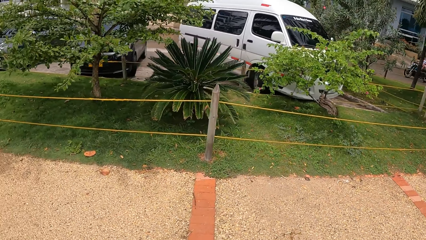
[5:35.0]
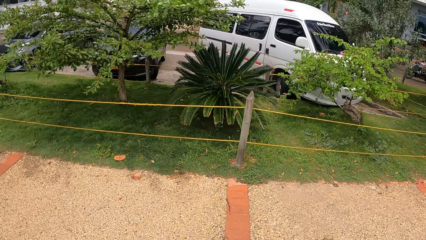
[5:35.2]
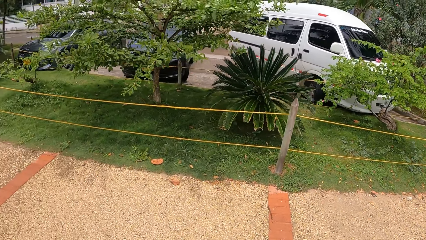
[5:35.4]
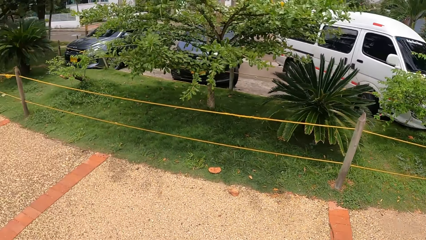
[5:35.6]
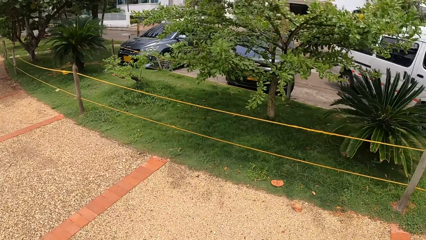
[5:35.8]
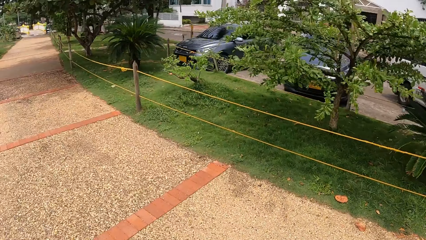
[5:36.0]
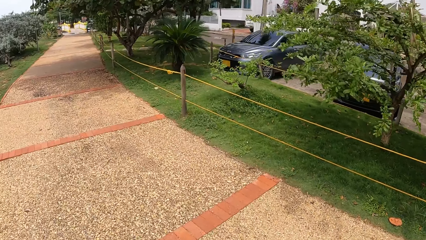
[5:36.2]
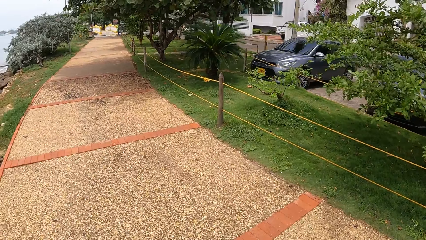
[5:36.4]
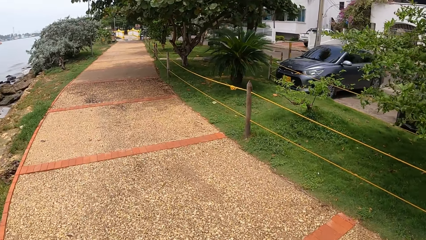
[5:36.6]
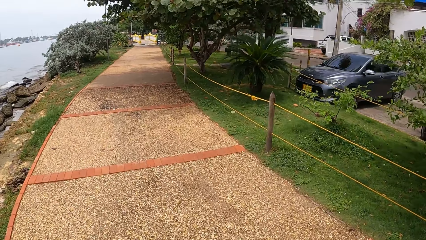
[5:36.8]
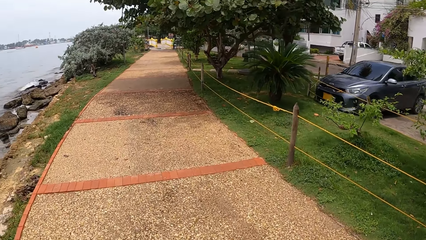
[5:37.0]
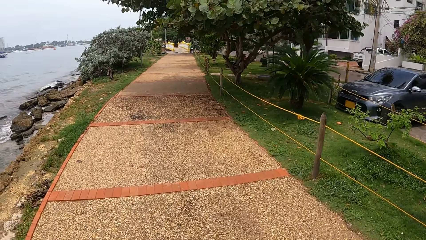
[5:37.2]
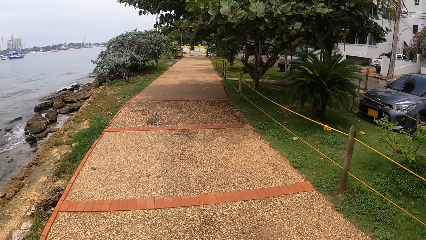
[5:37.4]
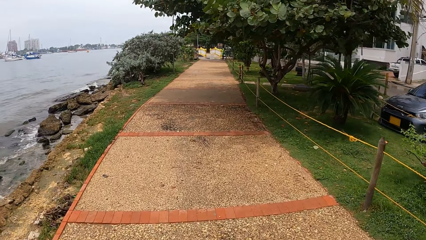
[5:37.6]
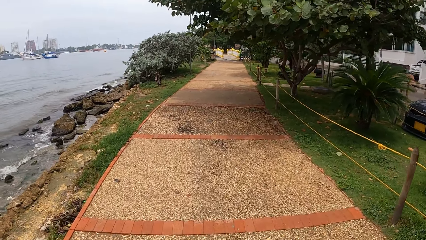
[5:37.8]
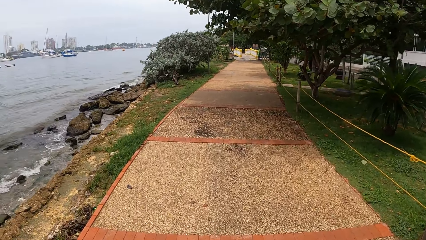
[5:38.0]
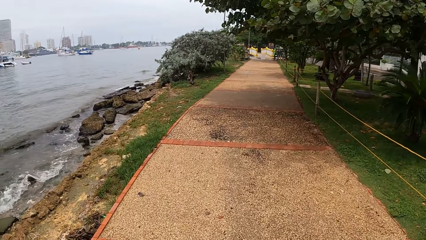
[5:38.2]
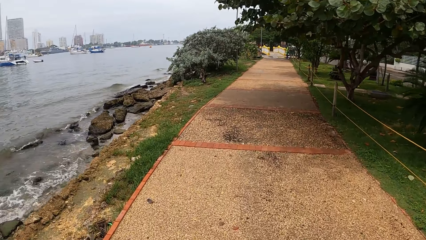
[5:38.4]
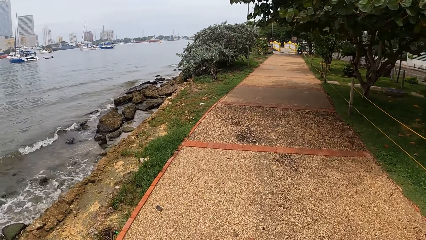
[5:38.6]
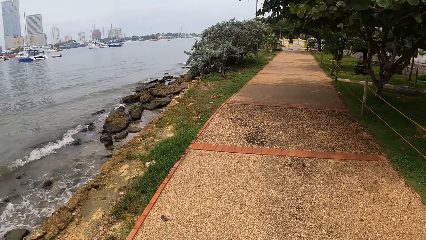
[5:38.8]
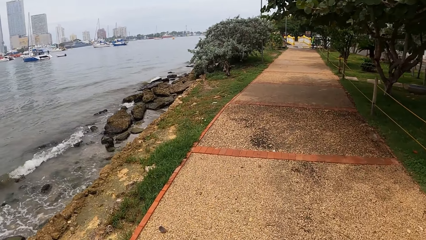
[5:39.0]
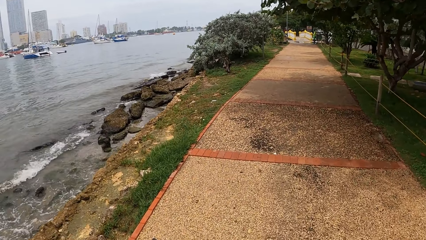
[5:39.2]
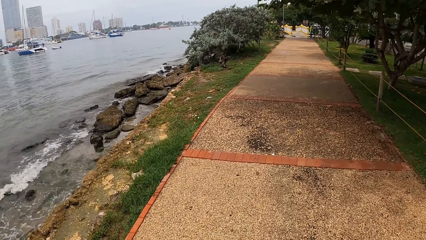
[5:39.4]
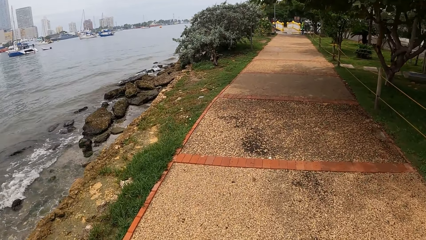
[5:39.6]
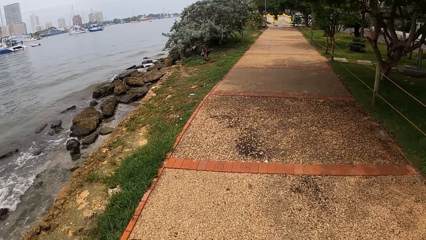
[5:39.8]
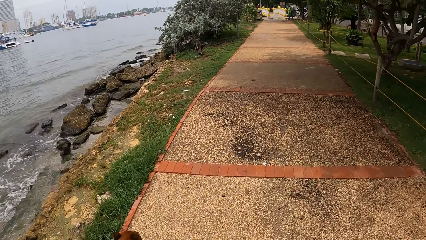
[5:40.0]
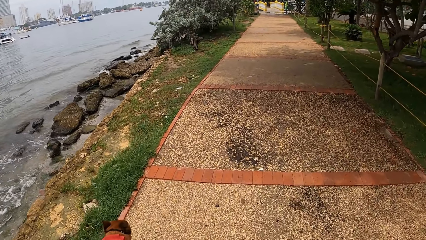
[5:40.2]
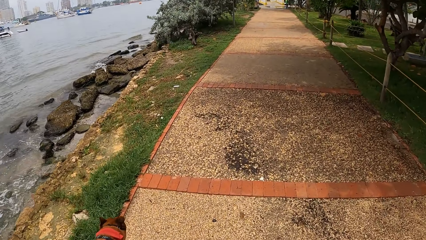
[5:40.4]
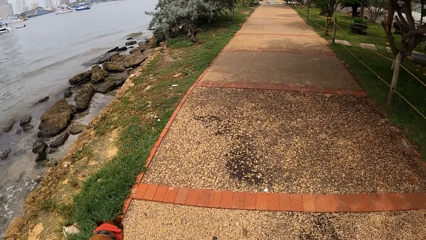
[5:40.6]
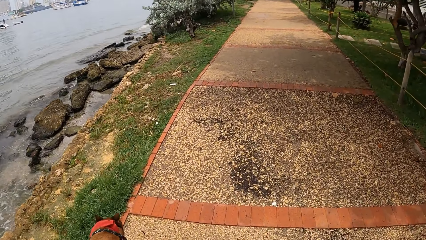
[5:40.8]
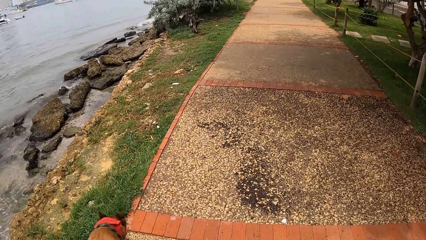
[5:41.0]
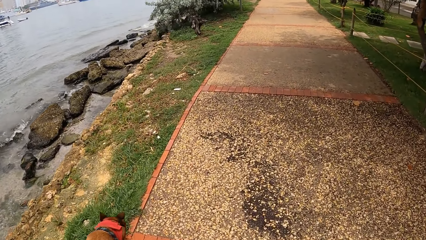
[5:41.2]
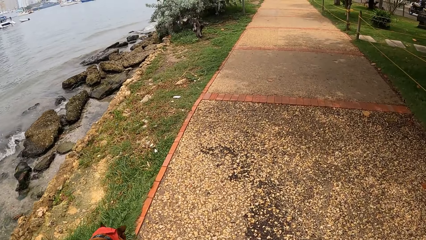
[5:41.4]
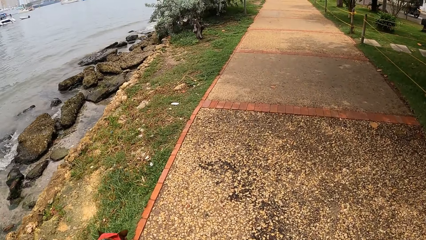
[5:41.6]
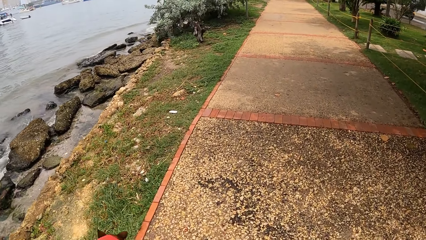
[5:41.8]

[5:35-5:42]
The camera wearer walks a dog on a pavement with a dog leash.

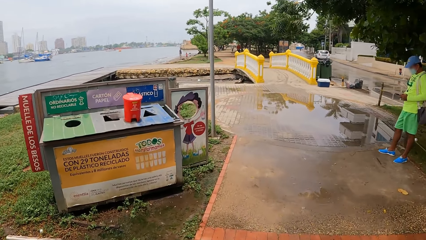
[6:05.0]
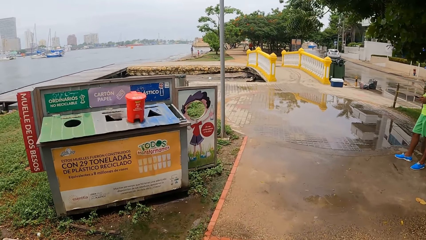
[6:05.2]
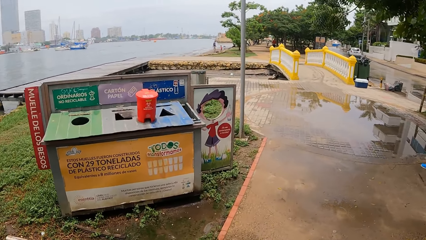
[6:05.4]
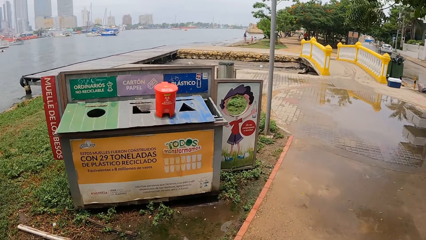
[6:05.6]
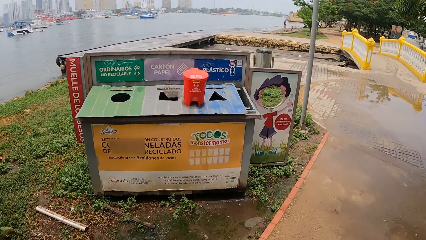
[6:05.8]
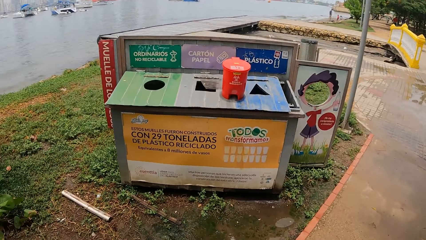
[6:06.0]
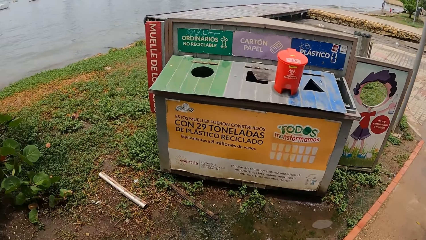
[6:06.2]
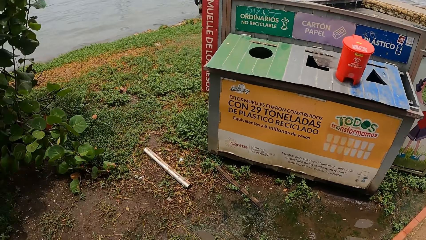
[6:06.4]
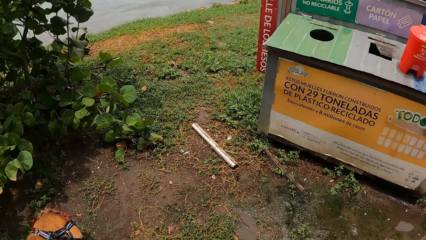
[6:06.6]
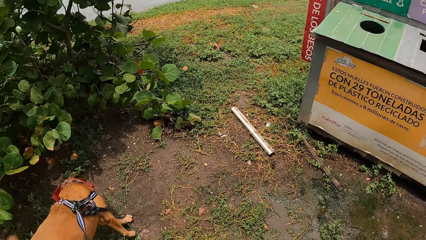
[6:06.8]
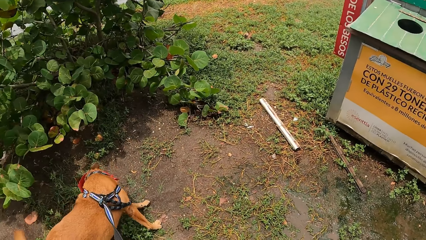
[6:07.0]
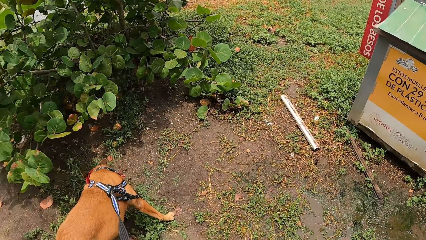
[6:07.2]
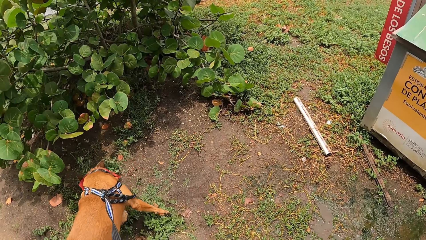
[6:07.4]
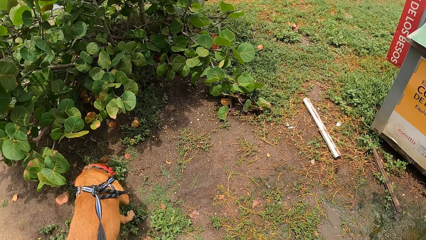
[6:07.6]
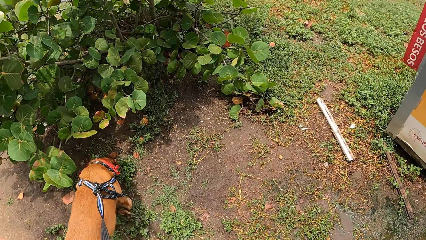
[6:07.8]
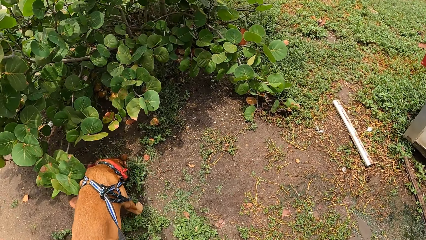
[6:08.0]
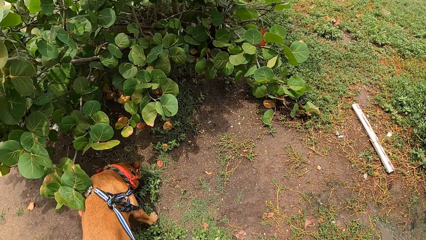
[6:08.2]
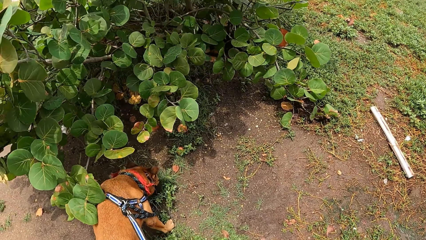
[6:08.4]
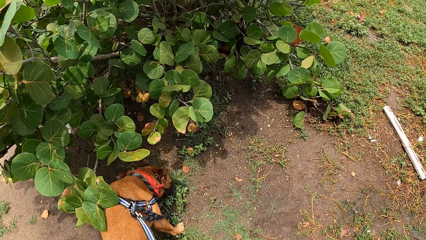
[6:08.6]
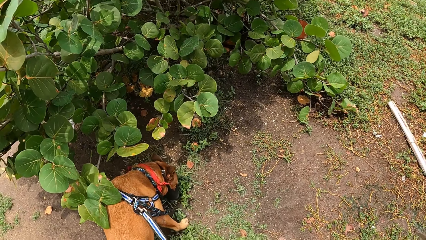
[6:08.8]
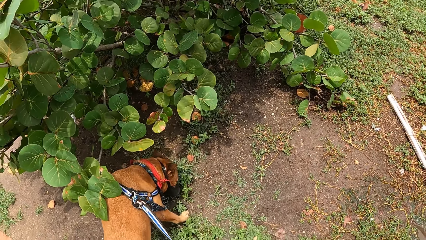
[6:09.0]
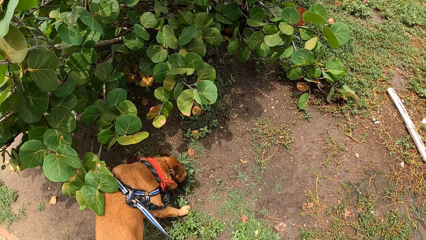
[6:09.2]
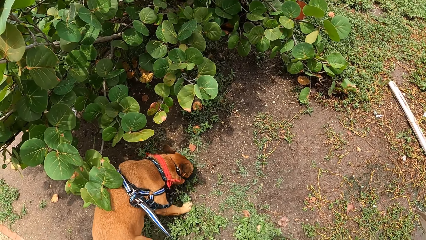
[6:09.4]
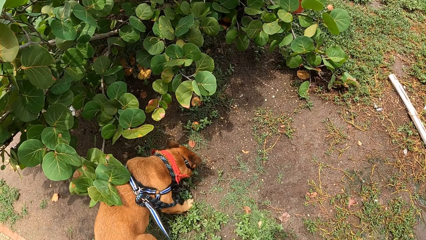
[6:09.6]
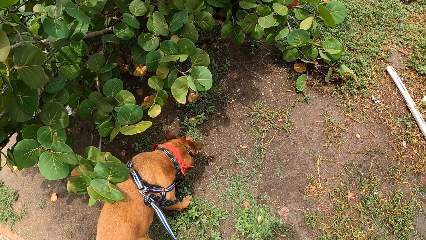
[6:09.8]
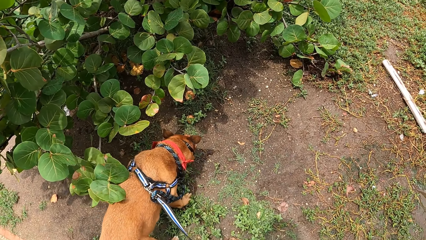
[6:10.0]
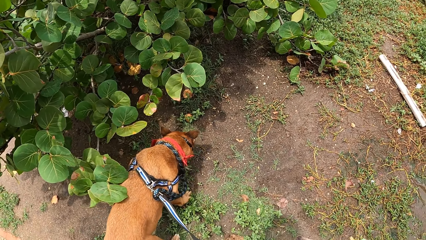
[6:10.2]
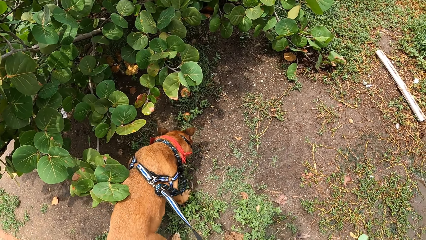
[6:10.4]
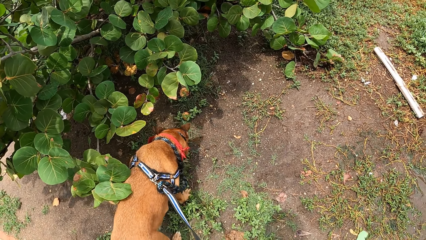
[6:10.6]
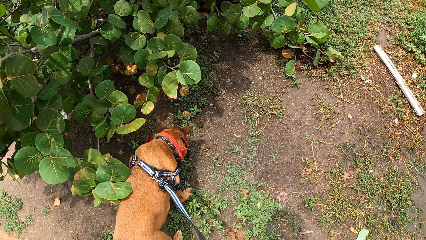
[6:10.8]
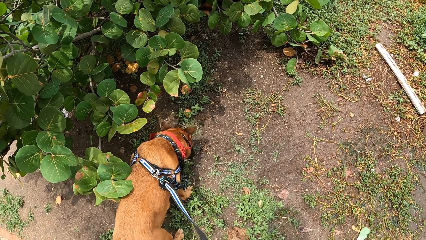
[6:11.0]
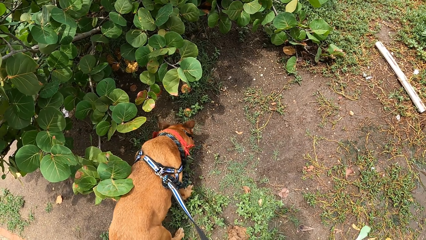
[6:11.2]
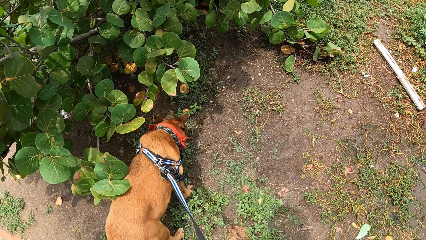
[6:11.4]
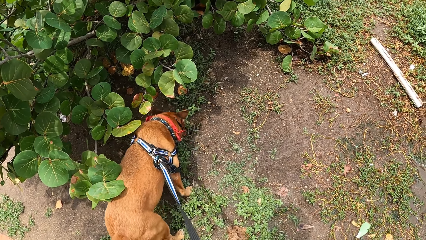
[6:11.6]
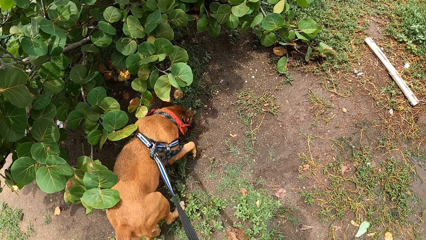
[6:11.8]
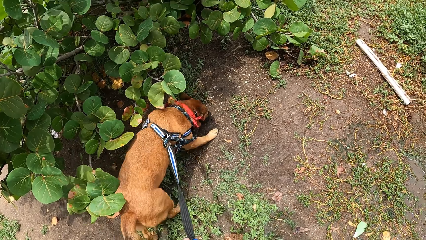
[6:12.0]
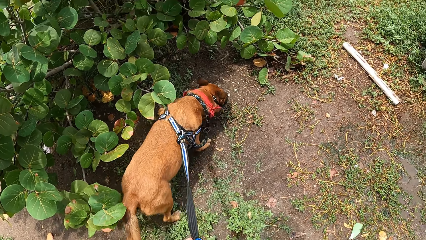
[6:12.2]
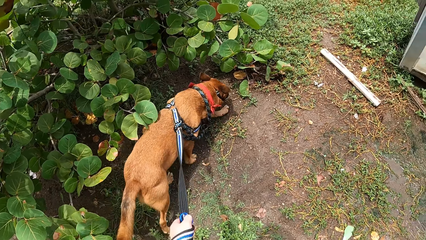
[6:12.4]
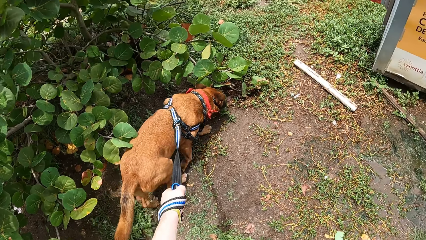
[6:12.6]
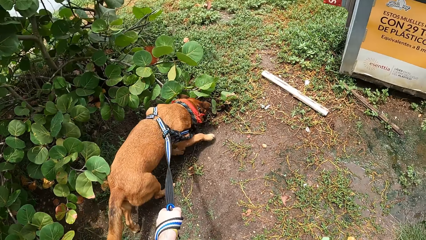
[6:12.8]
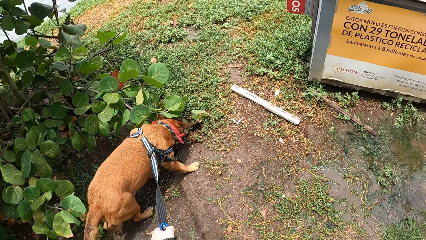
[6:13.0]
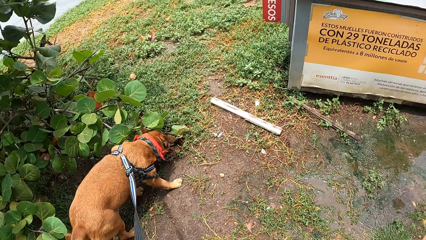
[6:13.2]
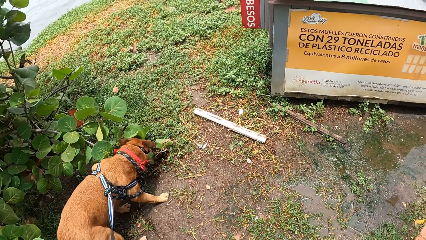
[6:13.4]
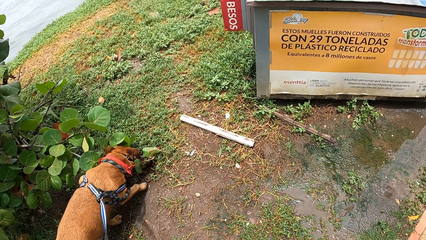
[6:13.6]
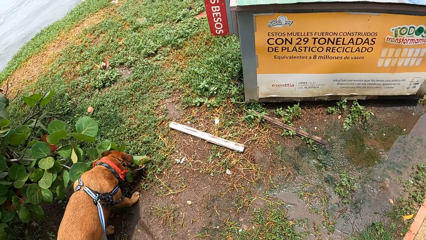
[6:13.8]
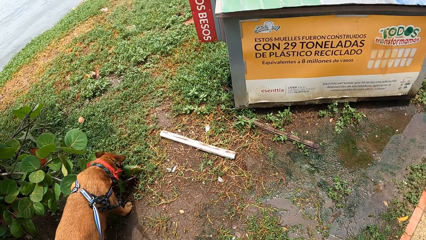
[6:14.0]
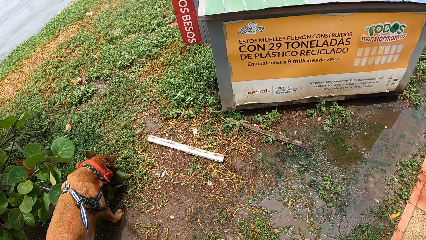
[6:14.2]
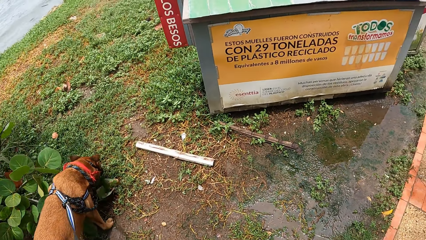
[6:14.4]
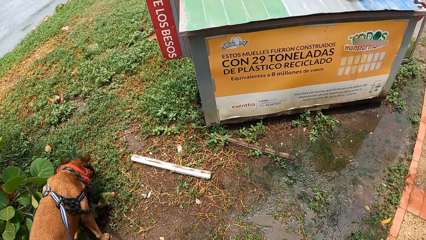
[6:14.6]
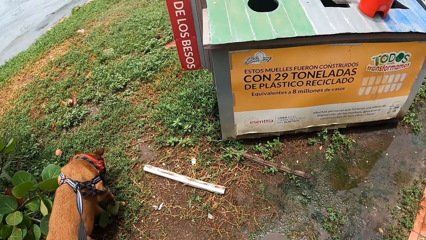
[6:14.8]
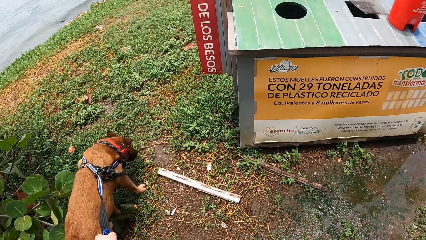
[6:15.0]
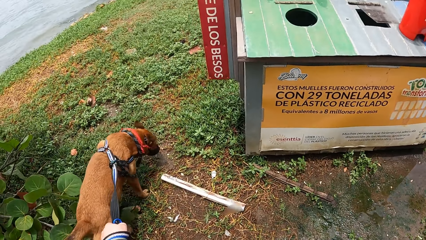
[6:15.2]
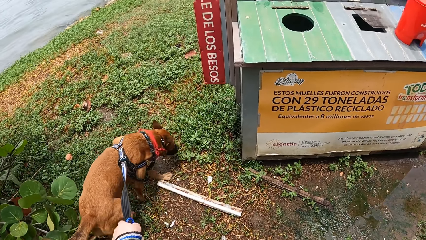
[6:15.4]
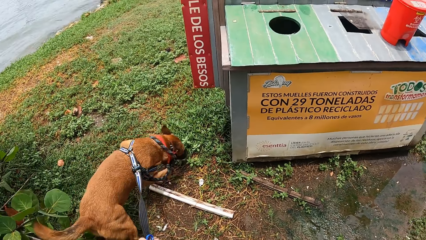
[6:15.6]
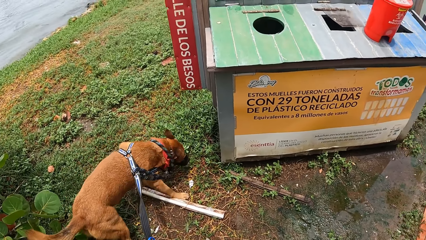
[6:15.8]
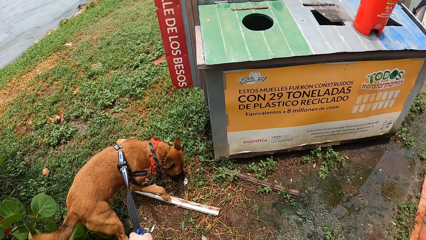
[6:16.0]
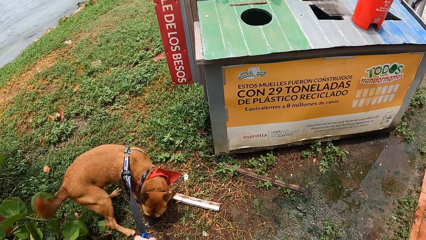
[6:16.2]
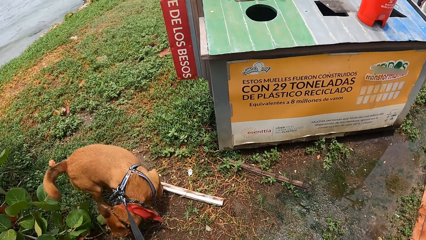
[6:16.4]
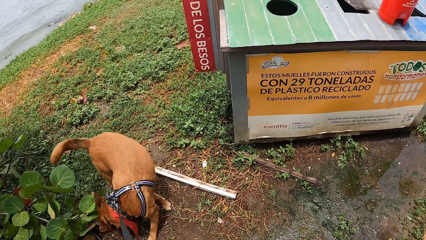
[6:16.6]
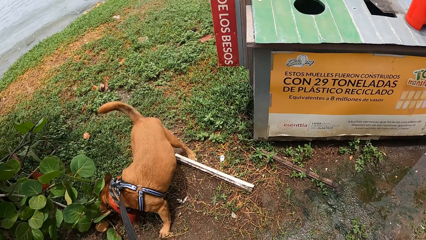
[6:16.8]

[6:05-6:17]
The camera wearer looks around the compound.
